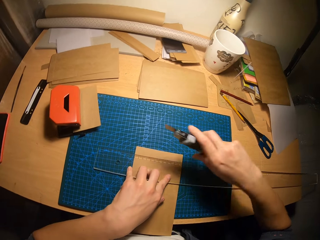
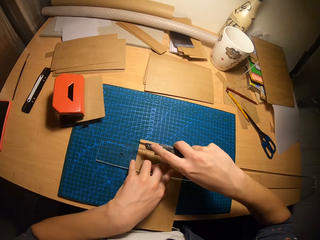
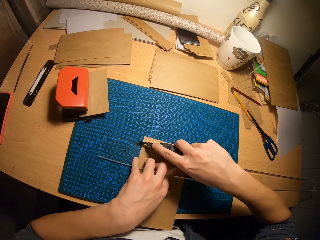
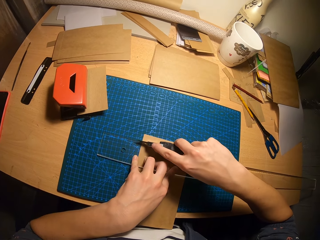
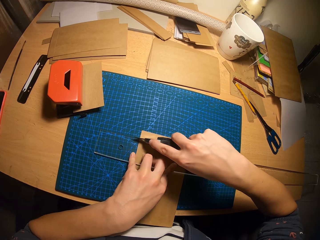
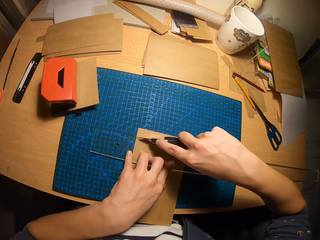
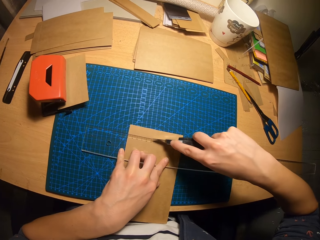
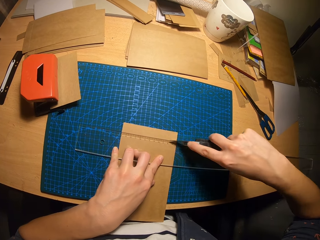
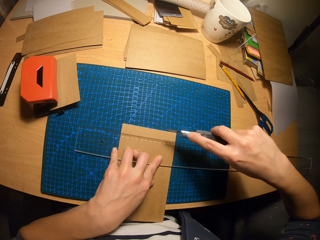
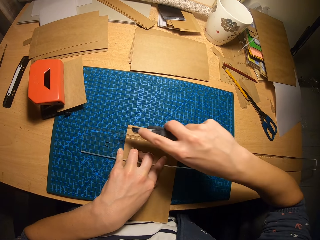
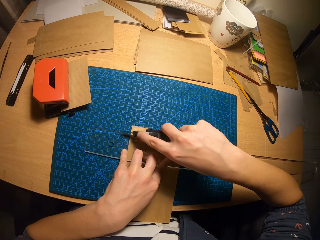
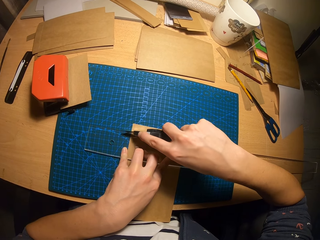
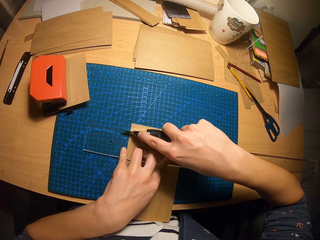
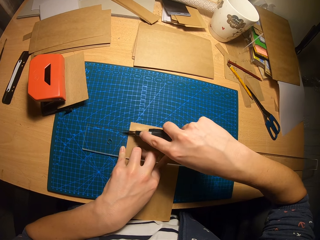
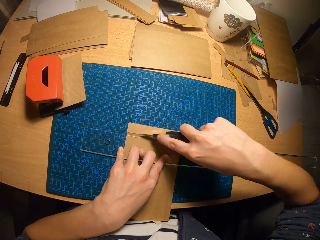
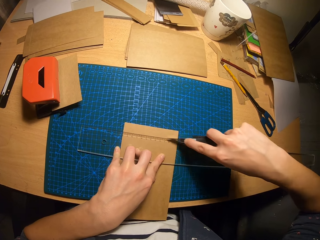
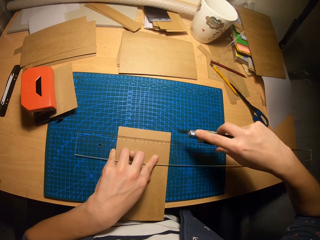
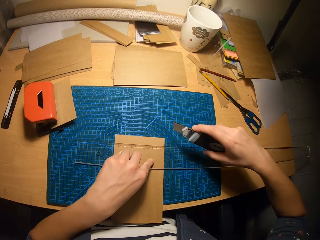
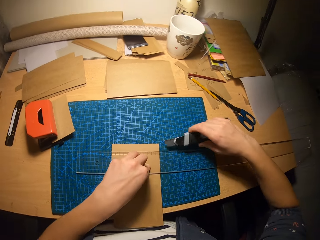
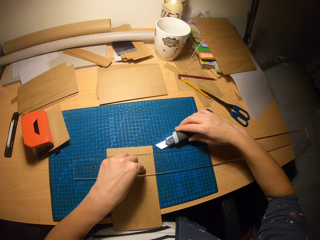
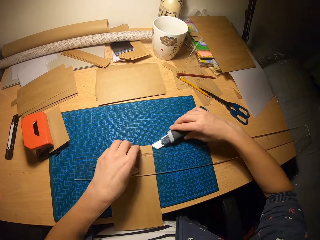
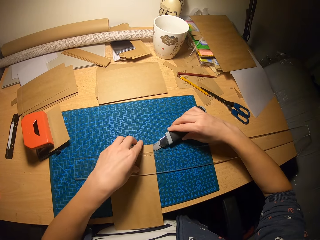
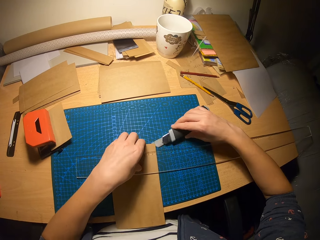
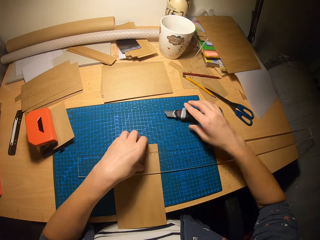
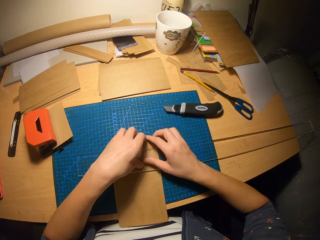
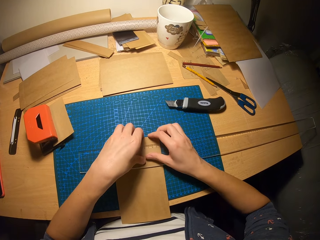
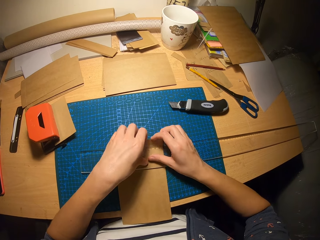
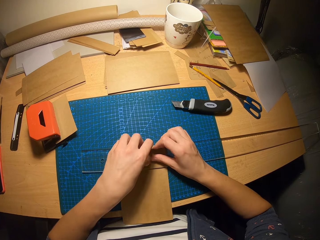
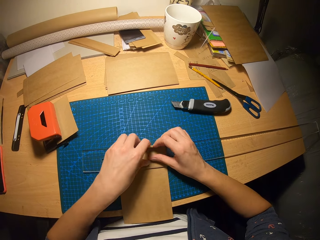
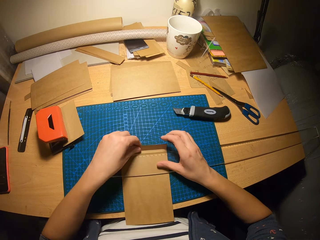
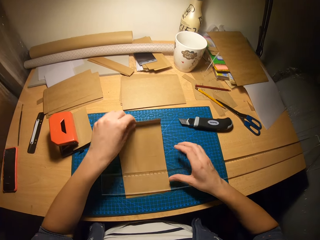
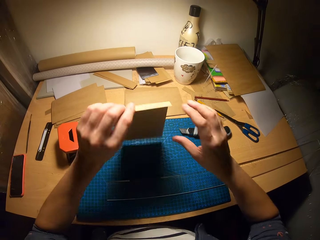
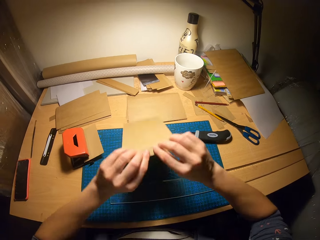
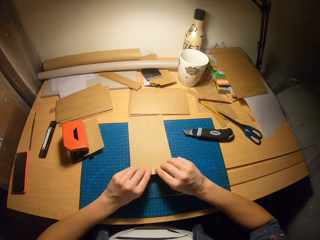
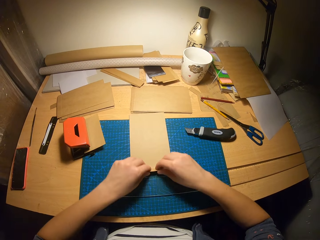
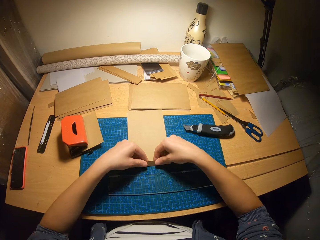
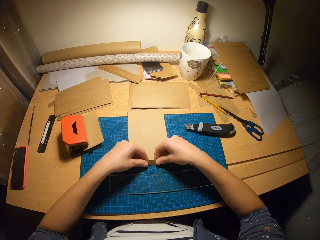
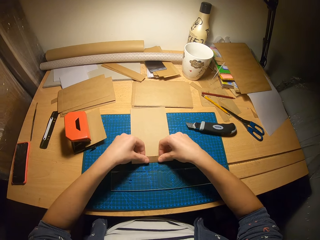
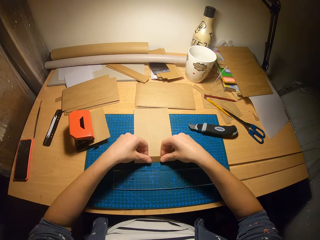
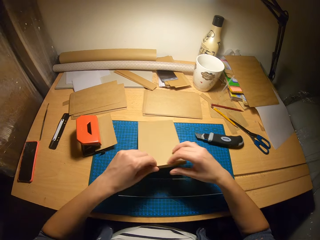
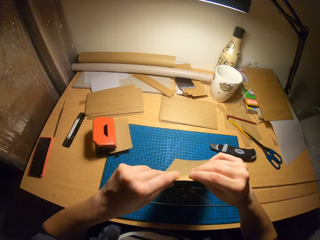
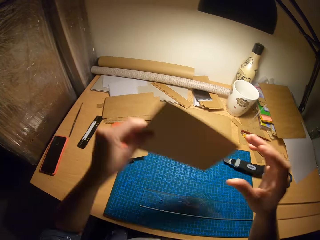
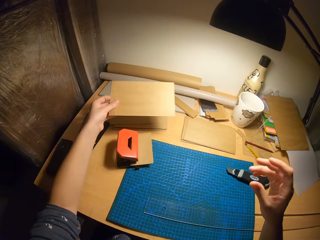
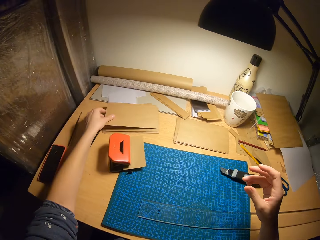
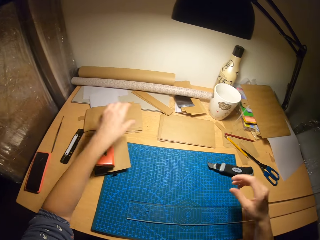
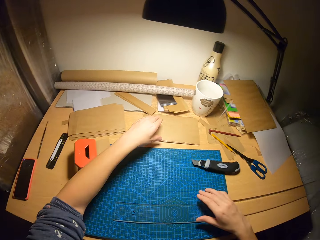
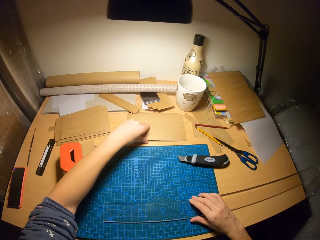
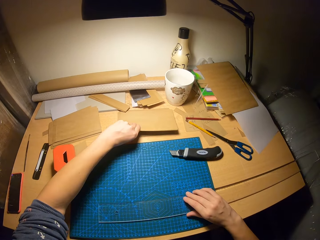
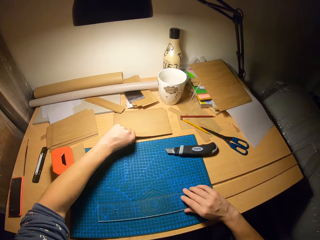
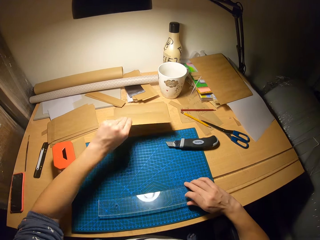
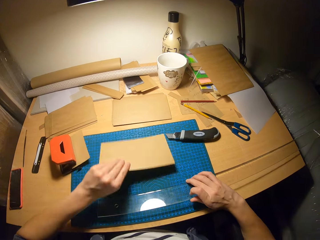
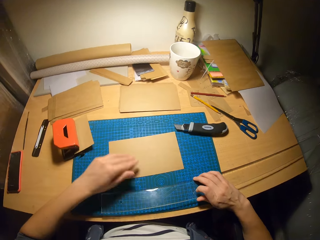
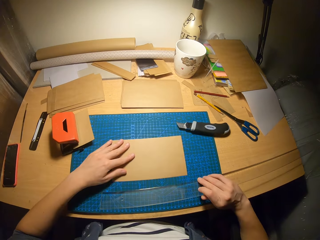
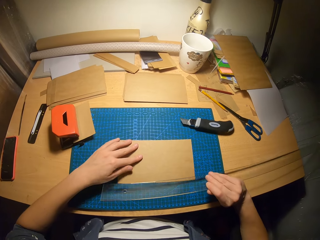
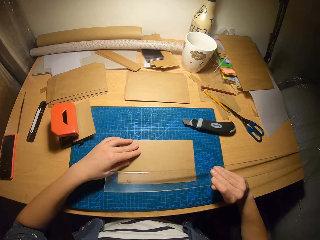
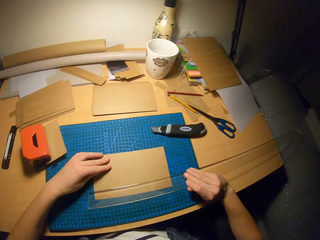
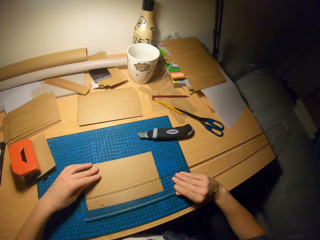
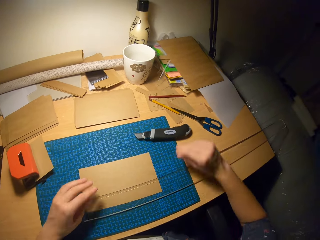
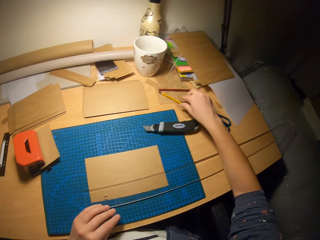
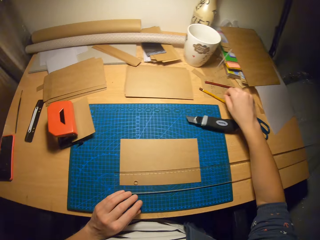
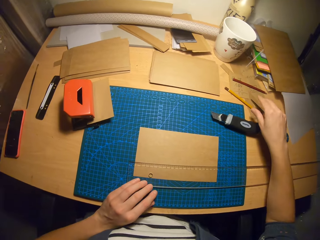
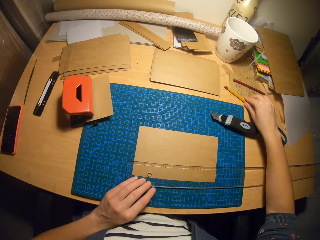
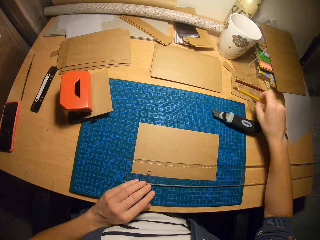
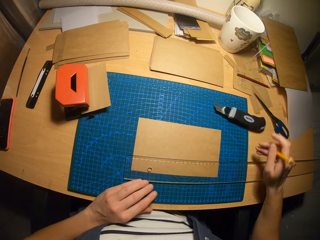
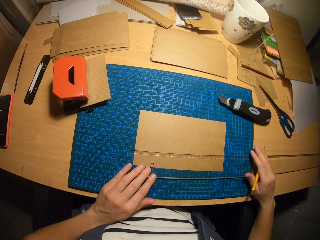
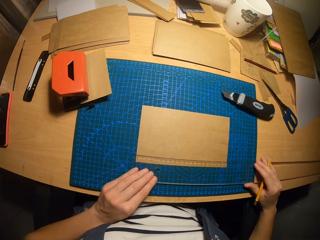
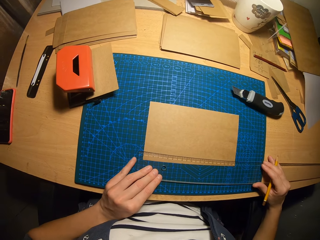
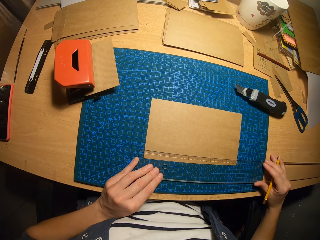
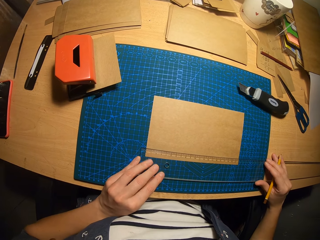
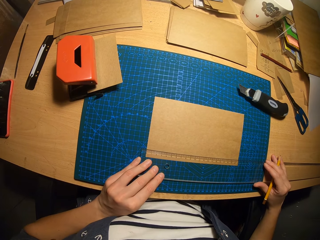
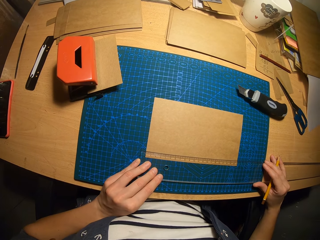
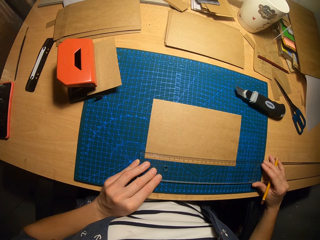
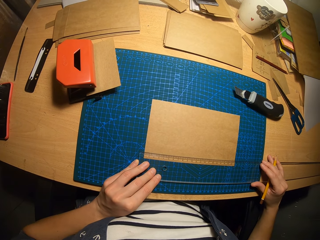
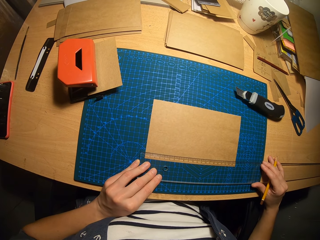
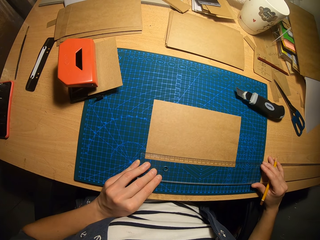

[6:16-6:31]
The camera wearer picks up the retractable blade or knife from the table. He moves the retractable blade across the carton paper. He cuts the paper with the knife. He moves the retractable blade across the carton paper. He raises the top of the carton paper with the retractable blade and his left hand. He drops the retractable blade on the table. He folds the paper. He raises the top of the carton paper with his hands. He removes the carton paper from under the ruler. He flips the carton paper on the table. He bends the bottom of the carton paper. He picks up the carton paper from the table and drops the carton paper on a pile of carton papers. He picks up a carton paper from the pile of carton papers with his left hand. He drops the carton paper on the table with his left hand. He picks up the ruler from the table with his right hand. He places the ruler on the carton paper. He picks up the pencil from the table. He adjusts the ruler over the carton paper. He measures the paper with the ruler.

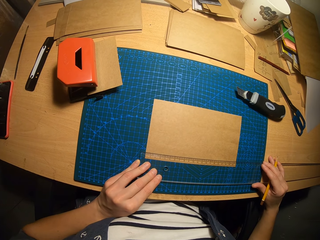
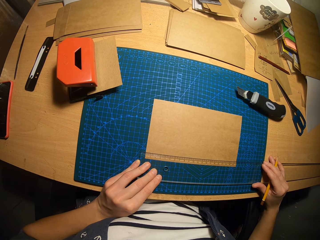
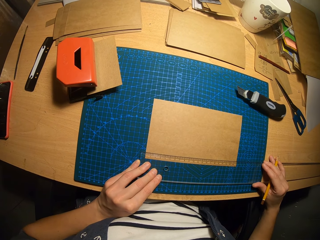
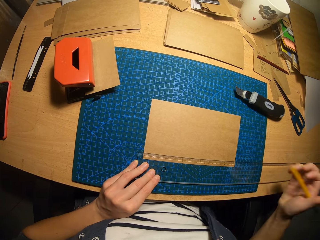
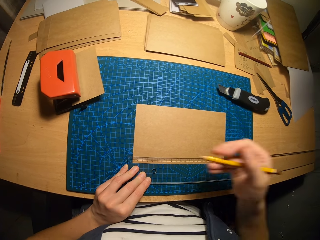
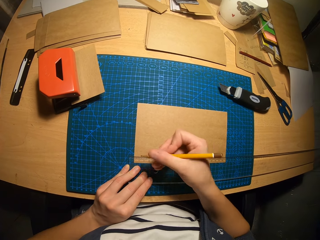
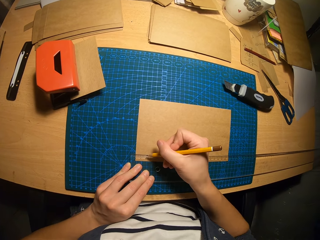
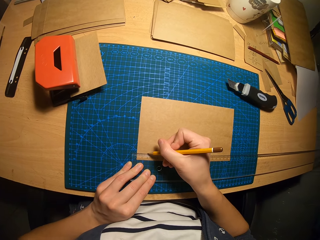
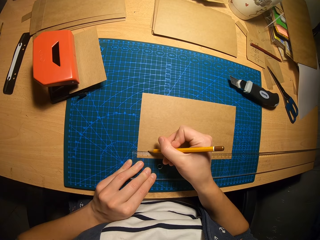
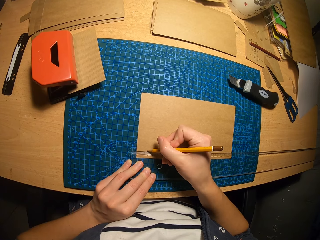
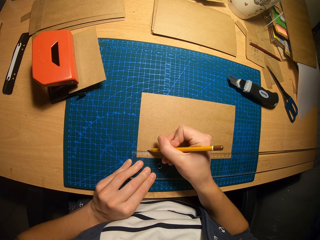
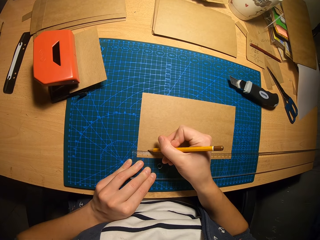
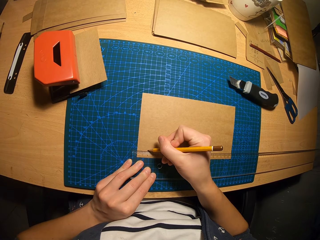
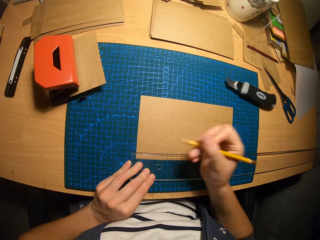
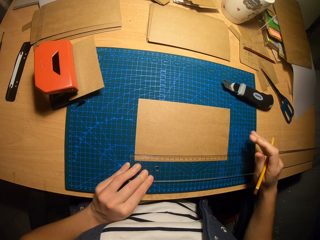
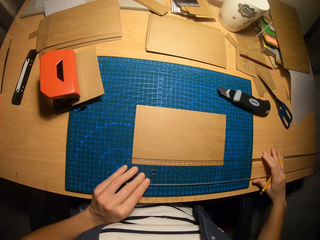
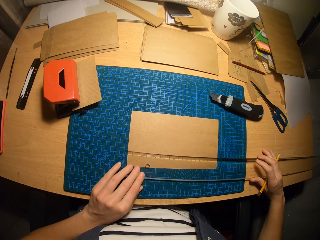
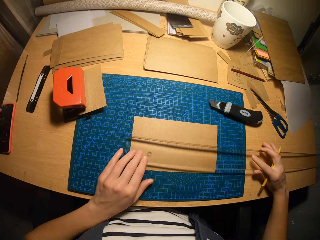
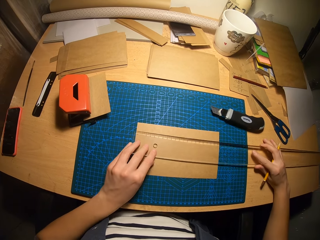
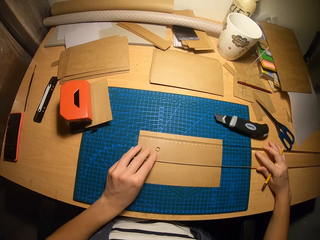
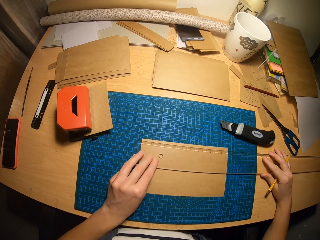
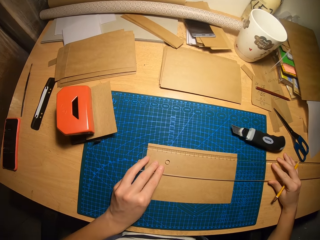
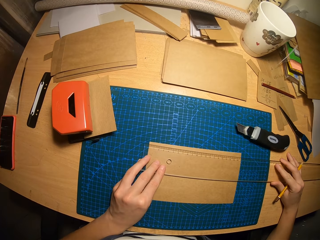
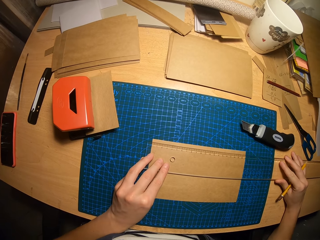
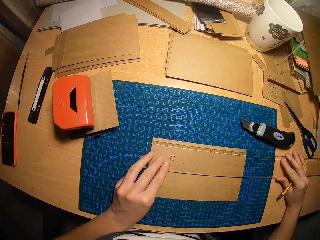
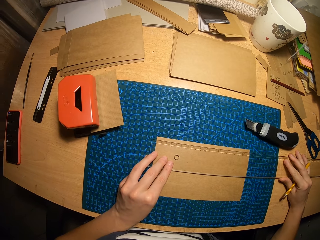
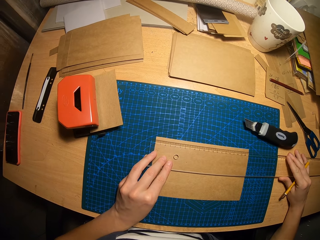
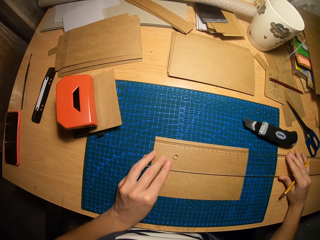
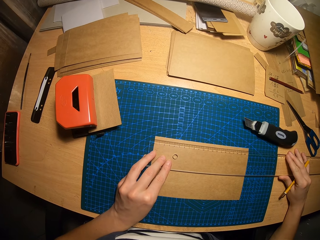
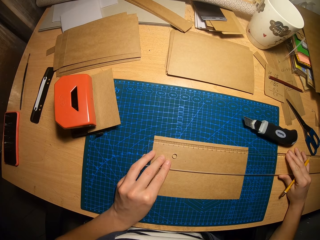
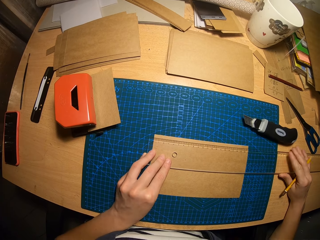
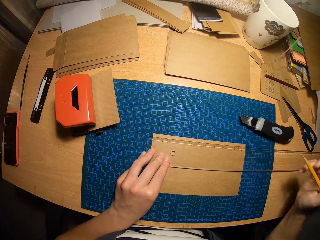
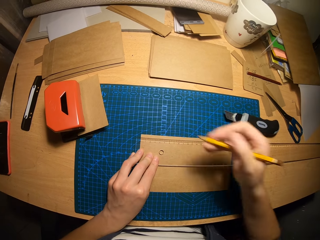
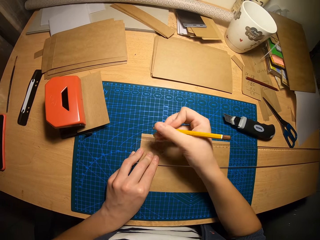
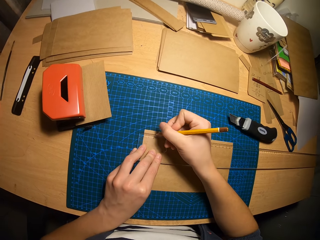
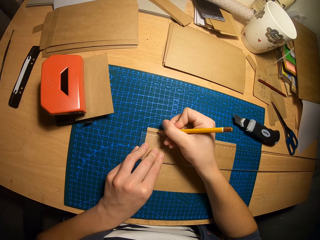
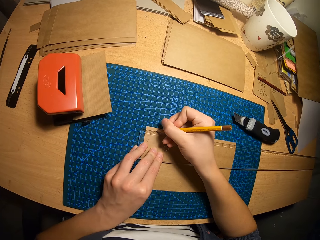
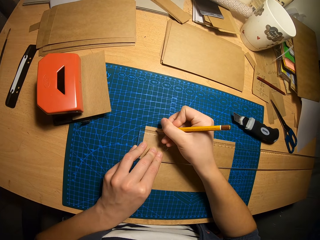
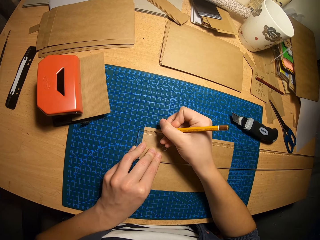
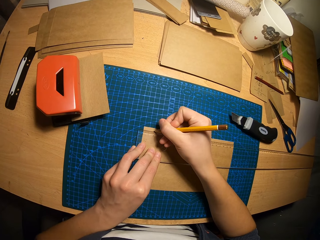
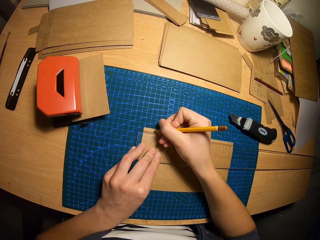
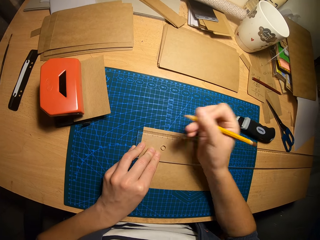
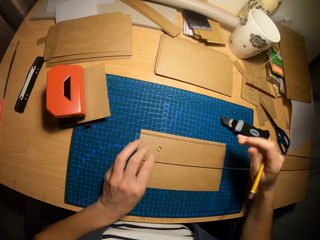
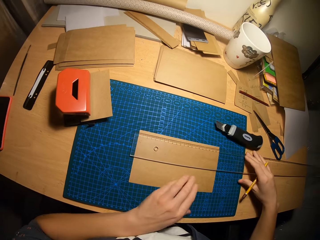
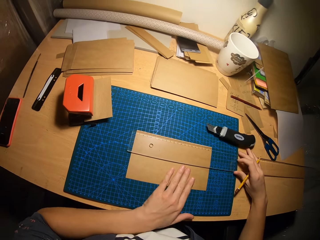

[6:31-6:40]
The camera wearer marks a point on the carton paper with the pencil. They adjust the ruler over the carton paper. They move the ruler to the other side of the paper. They measure the paper. They mark a point on the carton paper with the pencil.
